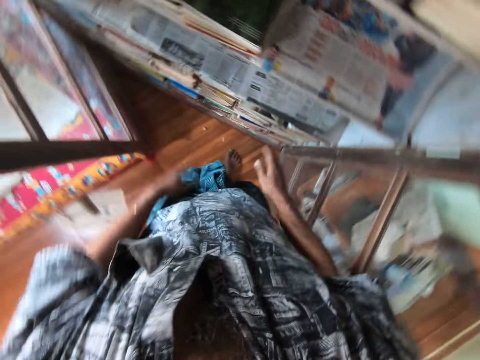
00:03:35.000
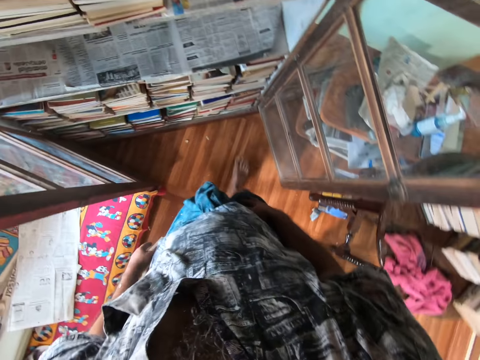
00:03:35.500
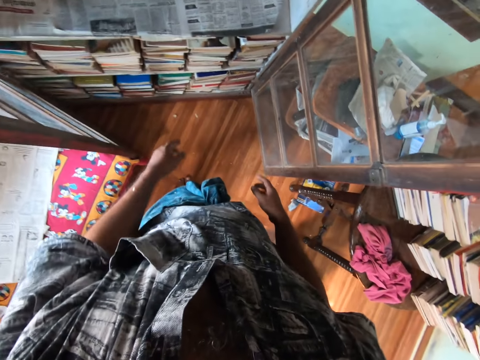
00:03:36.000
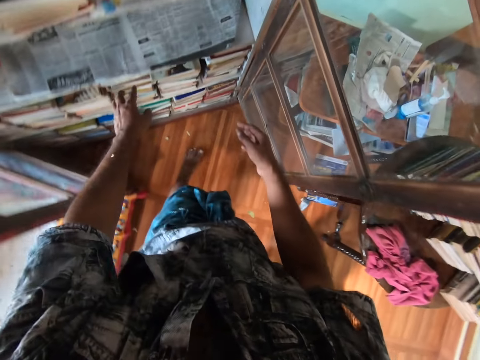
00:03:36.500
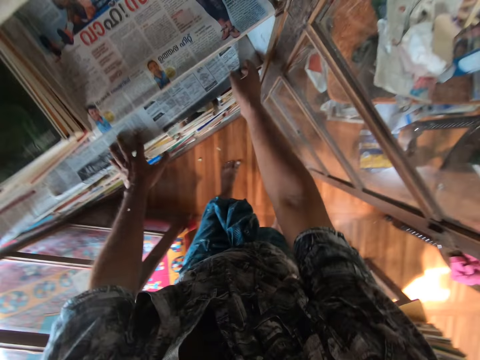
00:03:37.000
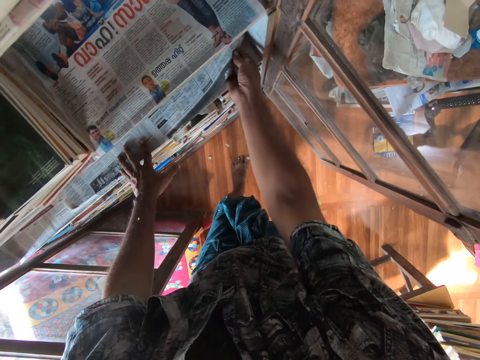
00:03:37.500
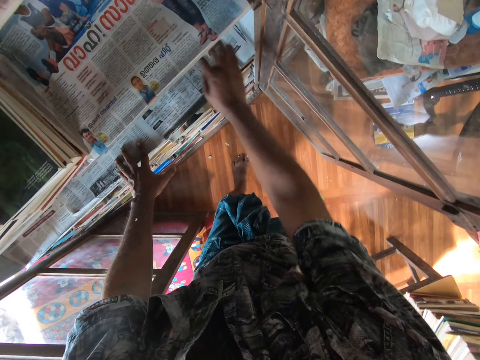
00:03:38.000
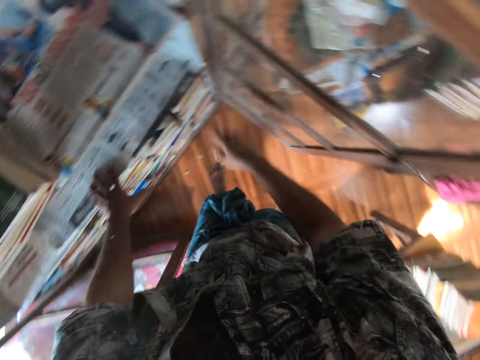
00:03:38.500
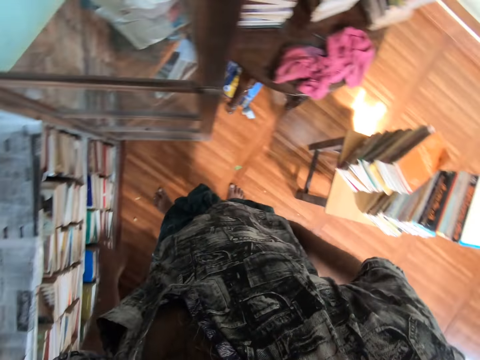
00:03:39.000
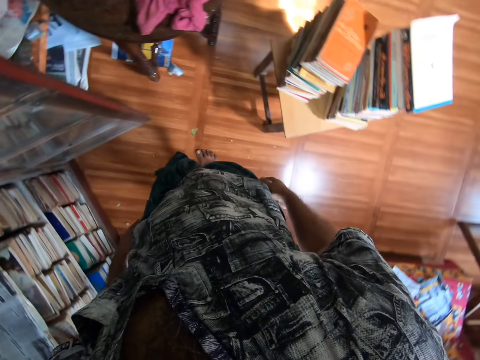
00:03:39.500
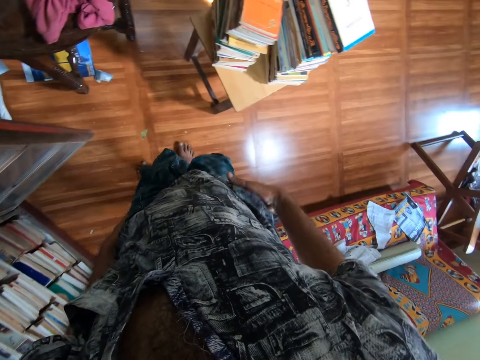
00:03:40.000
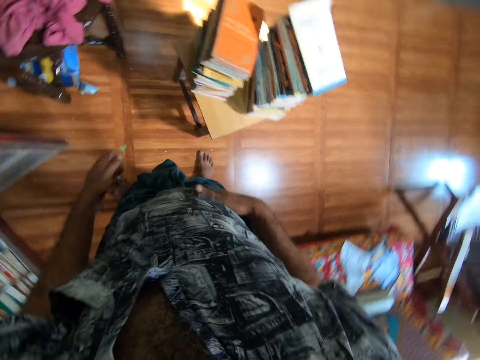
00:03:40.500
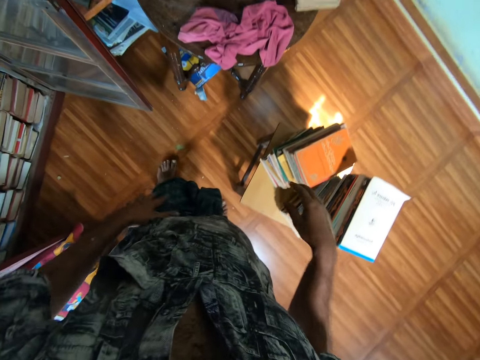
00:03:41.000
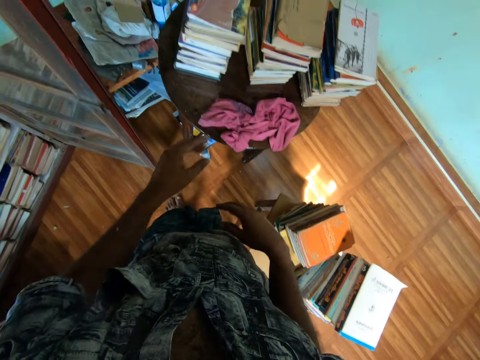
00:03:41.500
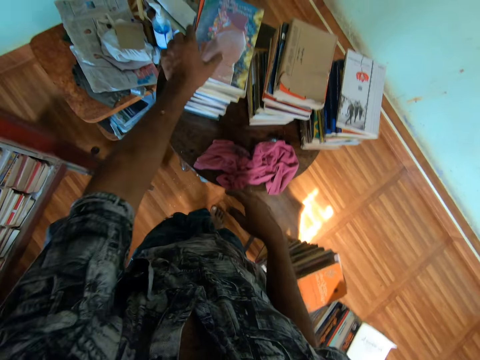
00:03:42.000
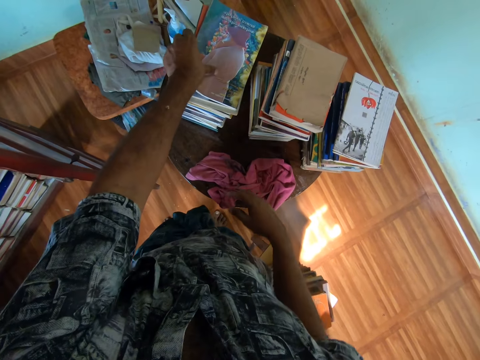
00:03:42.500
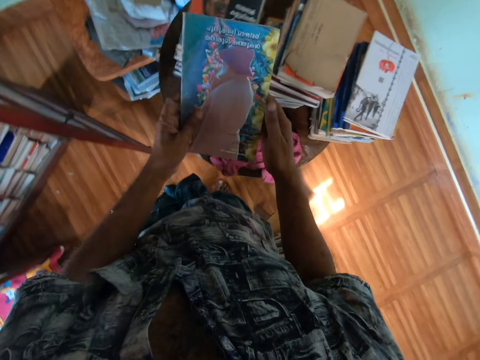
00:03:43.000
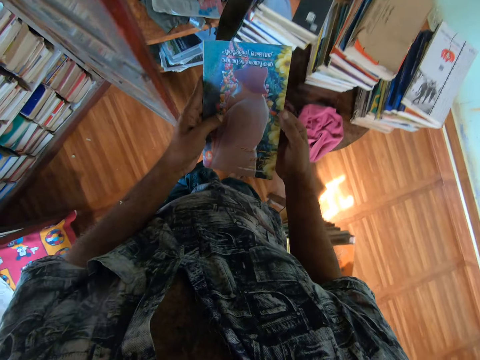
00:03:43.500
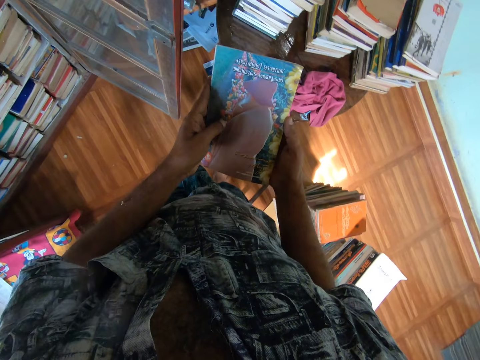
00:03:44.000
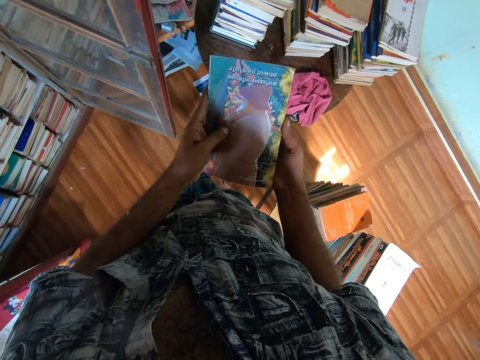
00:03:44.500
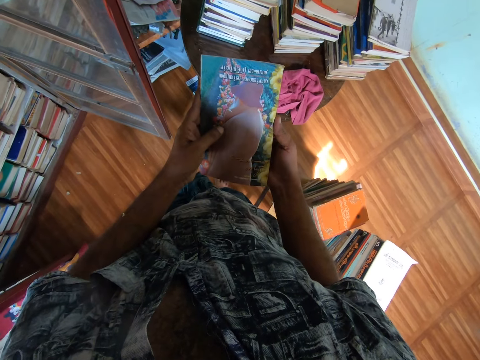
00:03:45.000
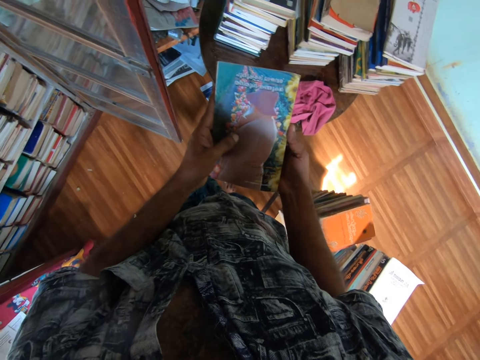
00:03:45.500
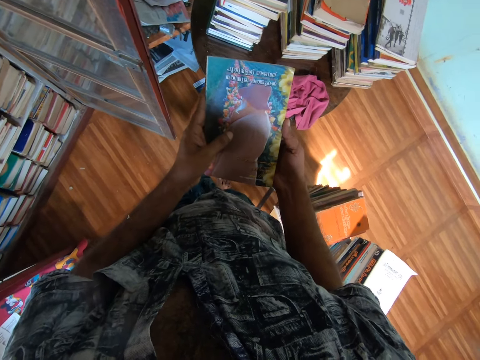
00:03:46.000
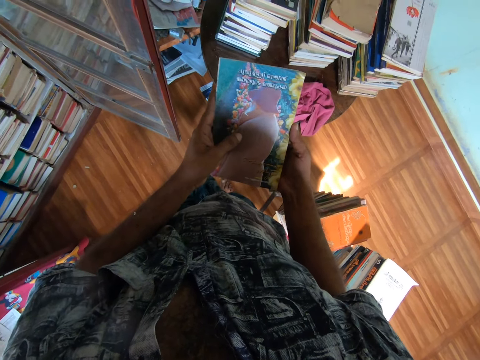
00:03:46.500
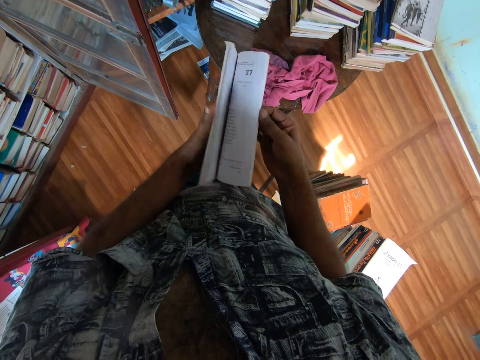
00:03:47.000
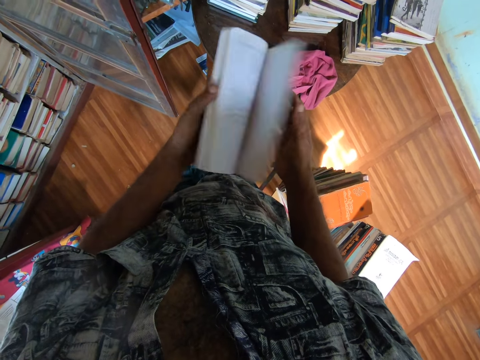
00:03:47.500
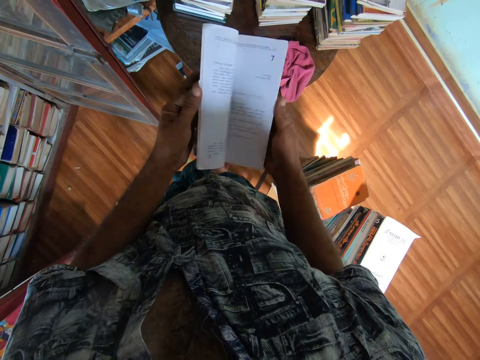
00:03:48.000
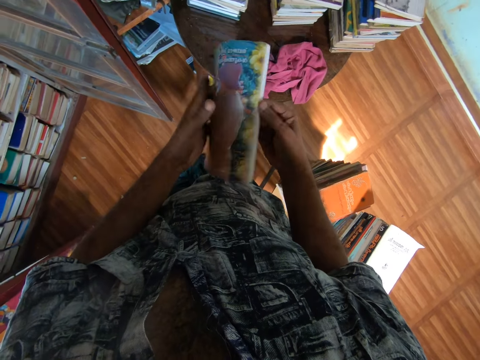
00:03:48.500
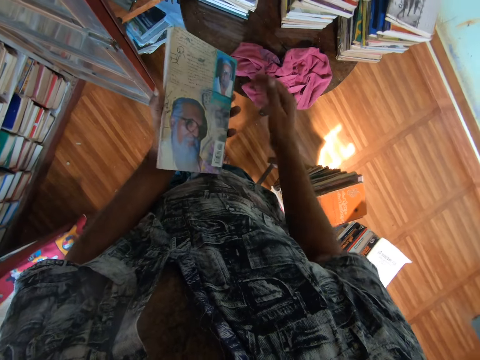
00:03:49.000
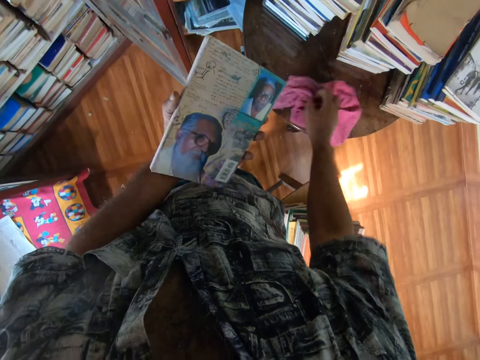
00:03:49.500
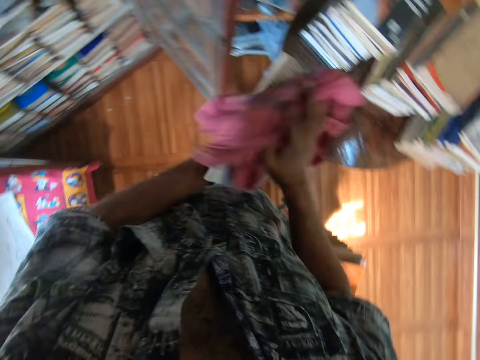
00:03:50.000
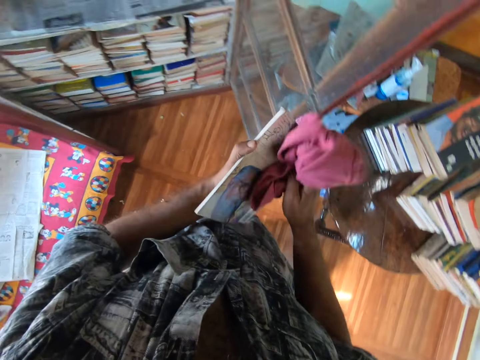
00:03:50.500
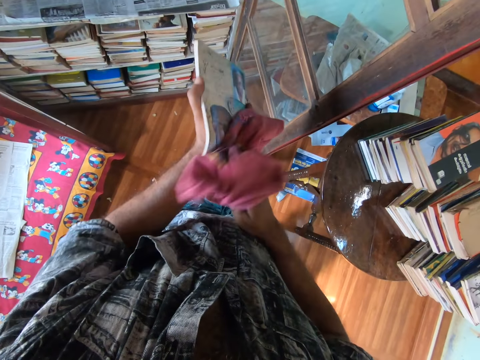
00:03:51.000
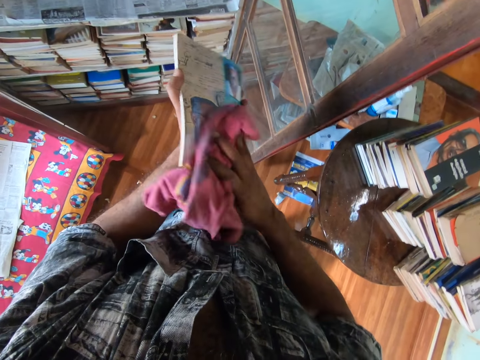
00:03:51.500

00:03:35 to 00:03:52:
The camera wearer straightens the newspaper and unfolds the paper. They walk around. They pick a book from the table. They look at the book. They open pages of the book. They pick a piece of cloth from the table. They wipe the book with the piece of cloth.

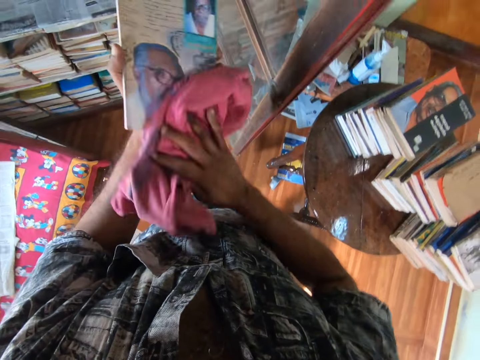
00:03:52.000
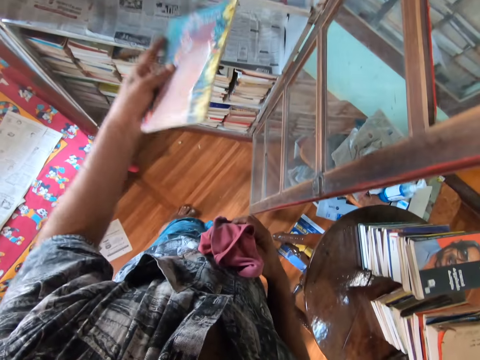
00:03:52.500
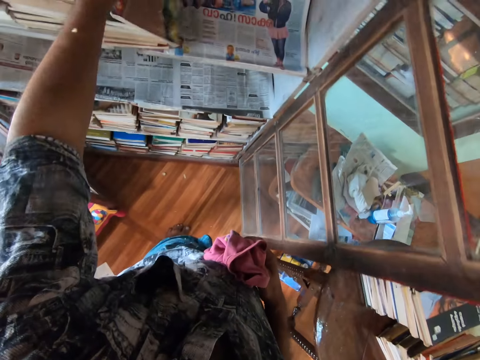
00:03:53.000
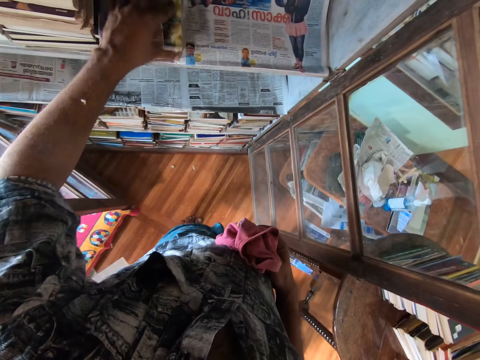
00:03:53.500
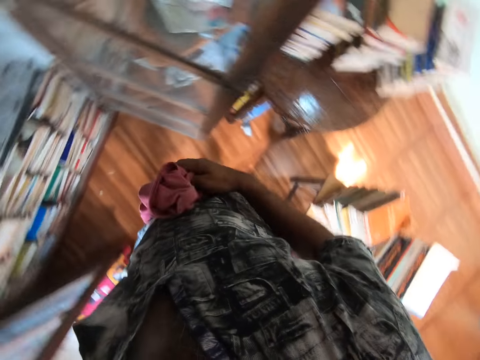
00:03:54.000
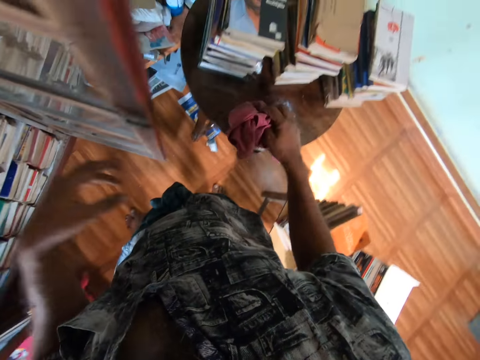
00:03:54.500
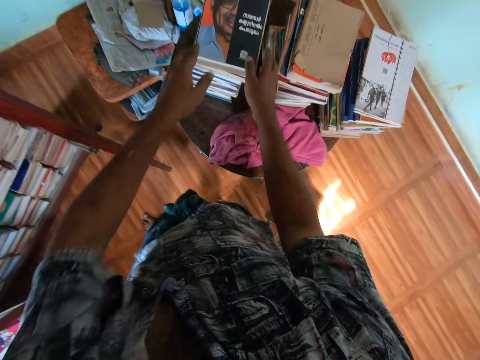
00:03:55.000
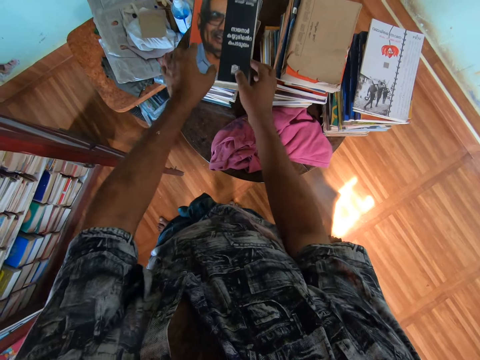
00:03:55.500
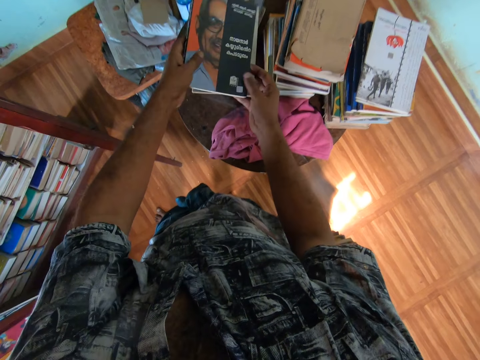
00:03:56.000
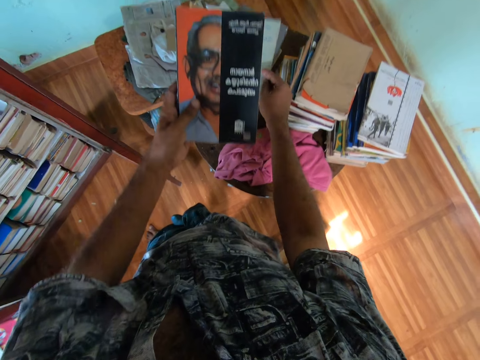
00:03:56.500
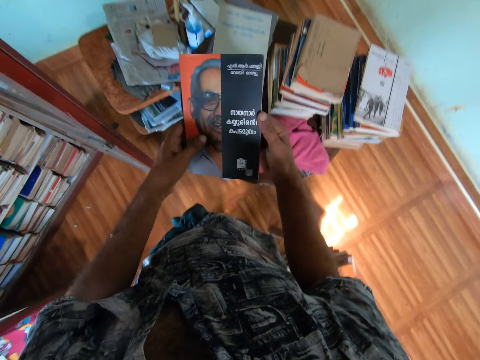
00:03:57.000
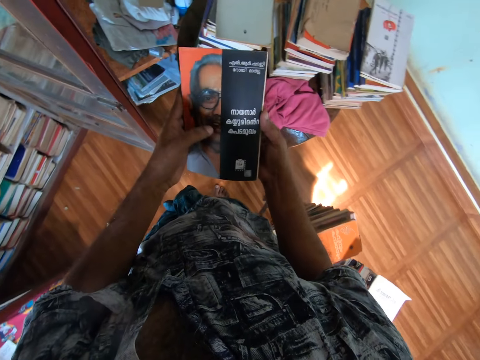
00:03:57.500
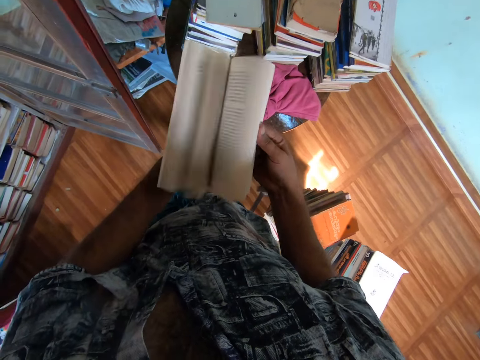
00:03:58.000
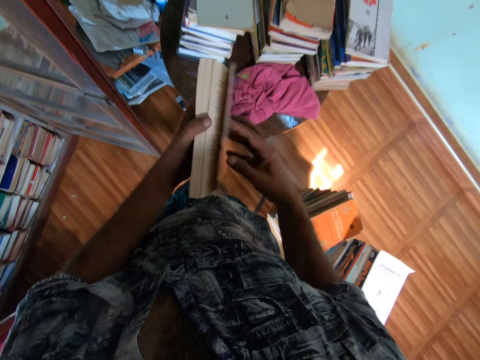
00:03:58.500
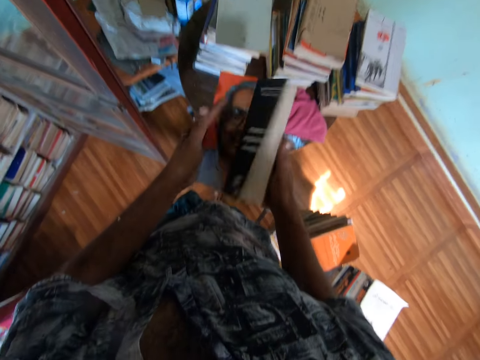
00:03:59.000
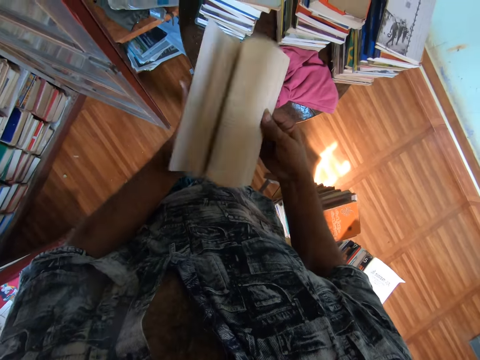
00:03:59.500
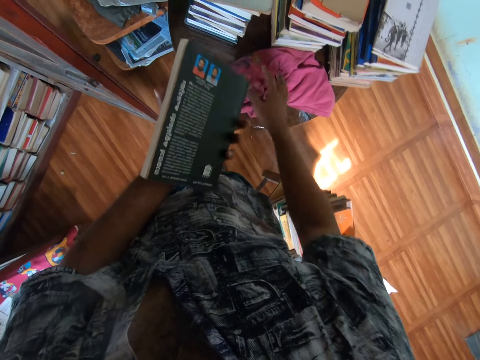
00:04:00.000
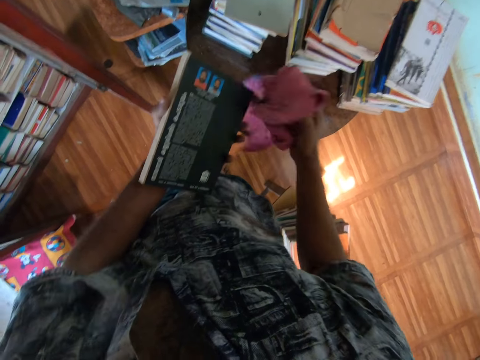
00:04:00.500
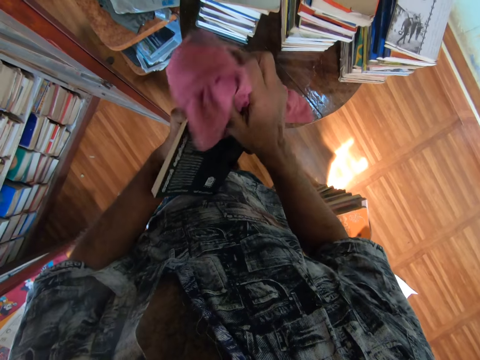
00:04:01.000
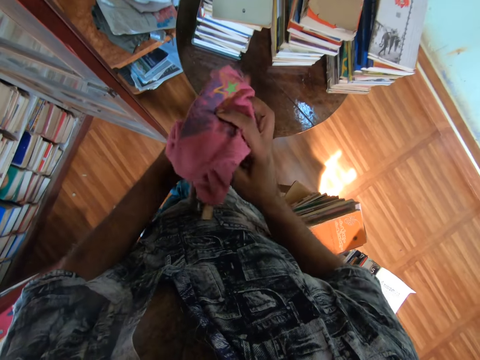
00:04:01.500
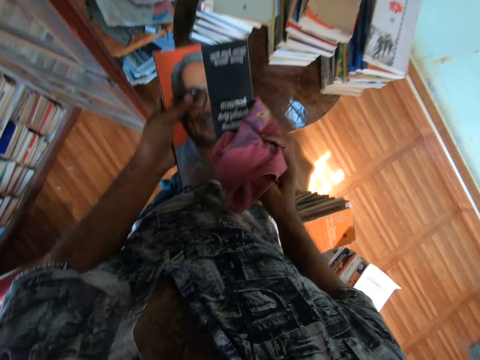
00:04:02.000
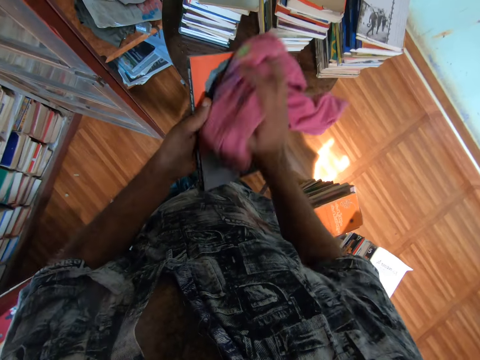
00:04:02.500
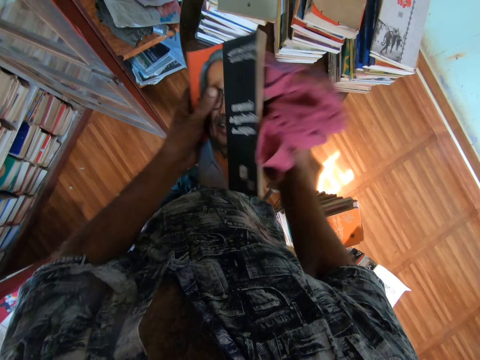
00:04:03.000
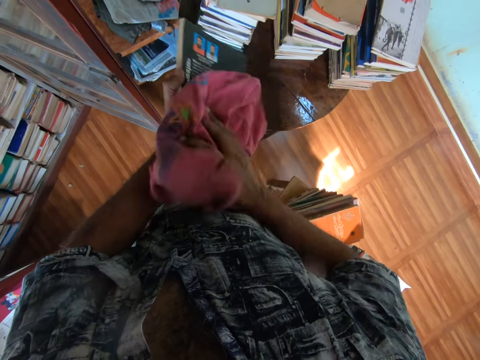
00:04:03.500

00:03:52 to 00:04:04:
The camera wearer puts the book in the bookshelf. They drop the cloth. They pick a book from the table. They open pages of the book. They pick a piece of cloth from the table. They wipe the book with the piece of cloth.
